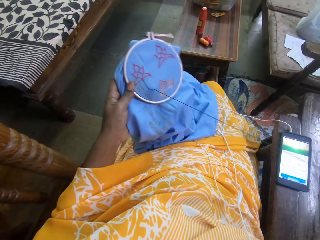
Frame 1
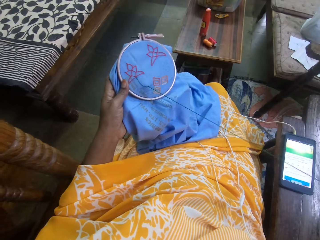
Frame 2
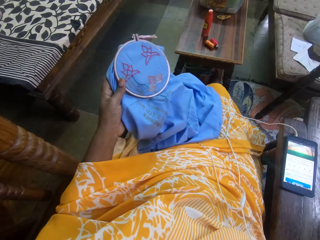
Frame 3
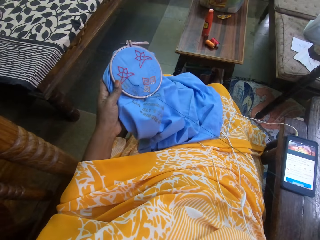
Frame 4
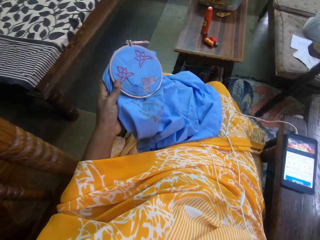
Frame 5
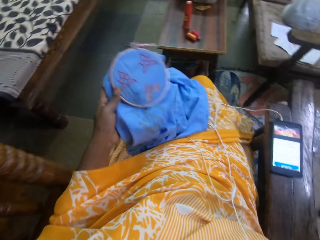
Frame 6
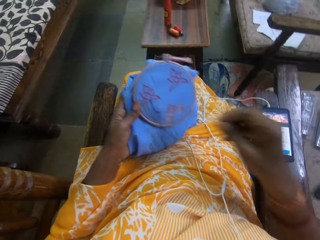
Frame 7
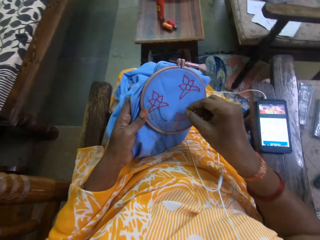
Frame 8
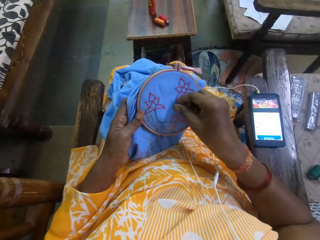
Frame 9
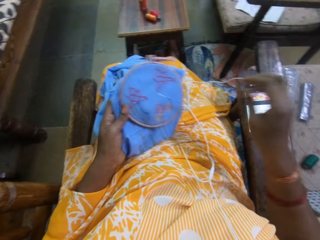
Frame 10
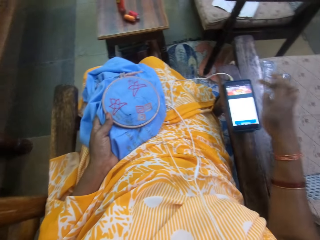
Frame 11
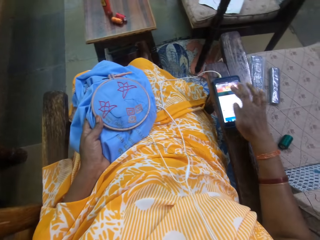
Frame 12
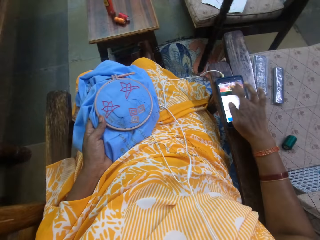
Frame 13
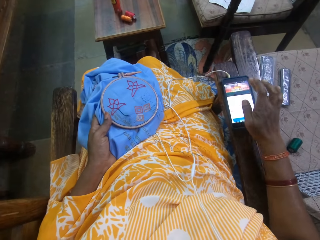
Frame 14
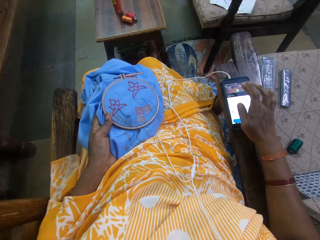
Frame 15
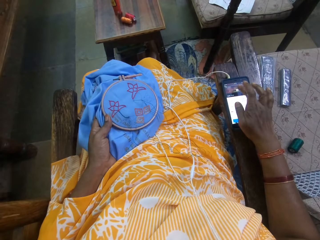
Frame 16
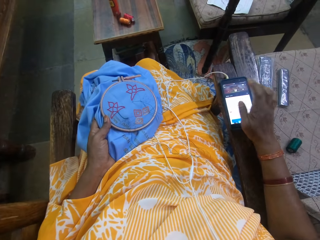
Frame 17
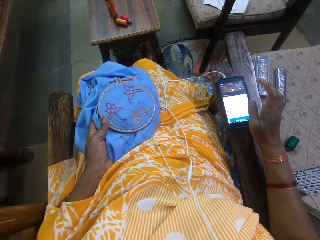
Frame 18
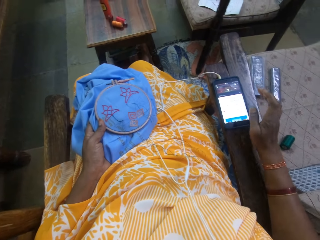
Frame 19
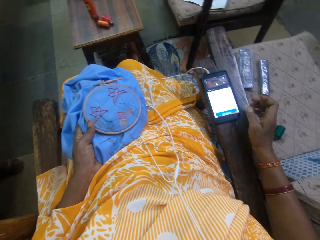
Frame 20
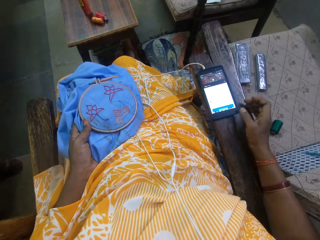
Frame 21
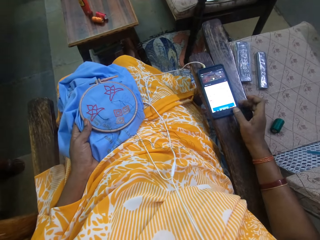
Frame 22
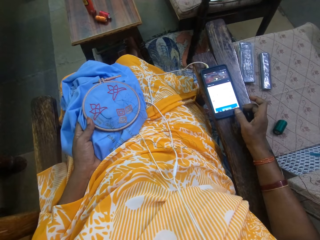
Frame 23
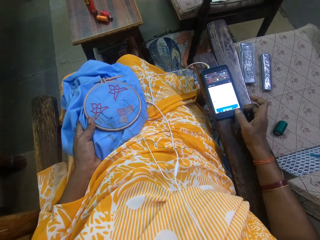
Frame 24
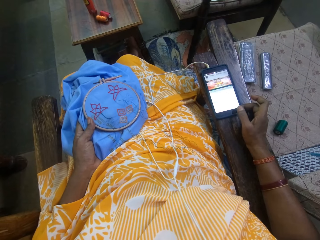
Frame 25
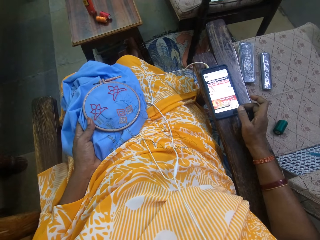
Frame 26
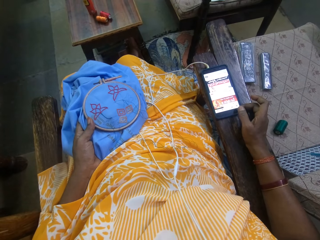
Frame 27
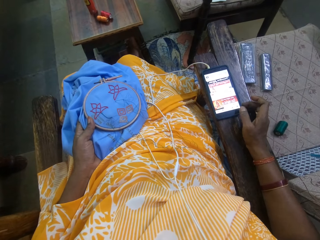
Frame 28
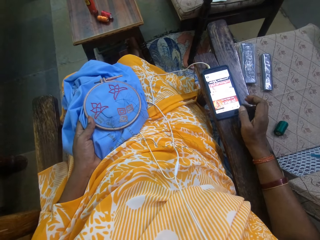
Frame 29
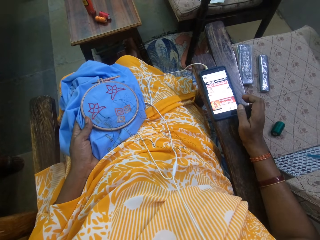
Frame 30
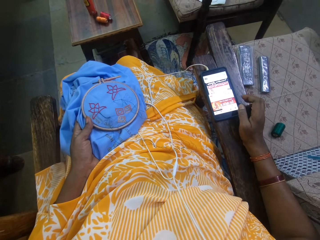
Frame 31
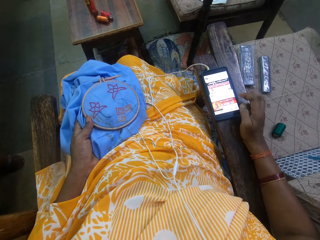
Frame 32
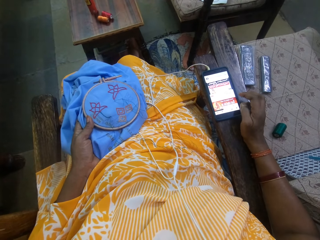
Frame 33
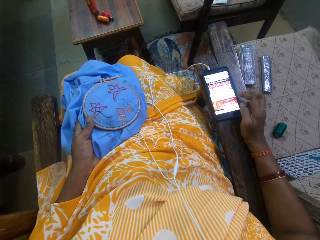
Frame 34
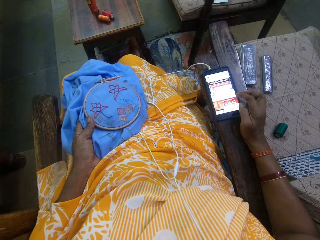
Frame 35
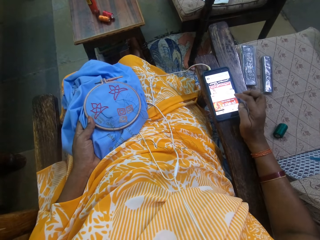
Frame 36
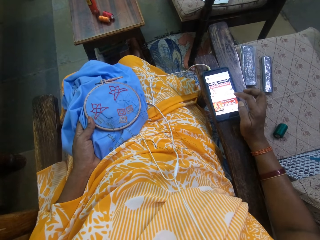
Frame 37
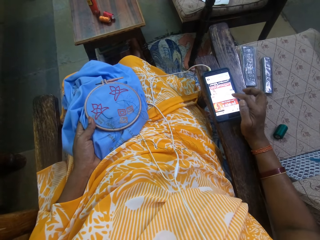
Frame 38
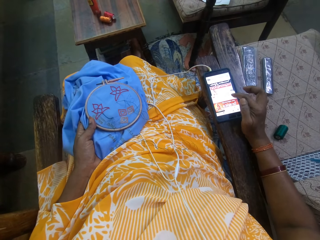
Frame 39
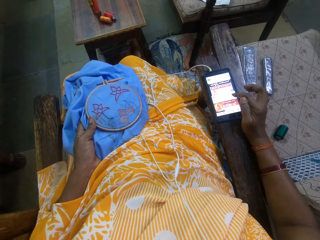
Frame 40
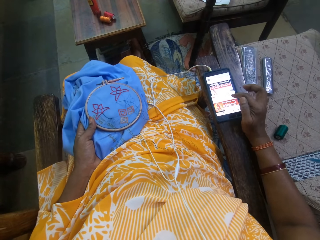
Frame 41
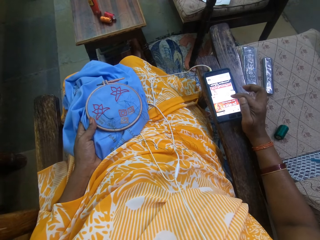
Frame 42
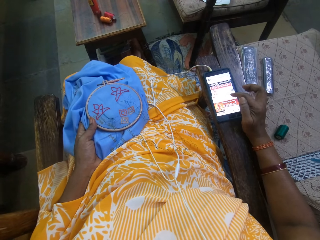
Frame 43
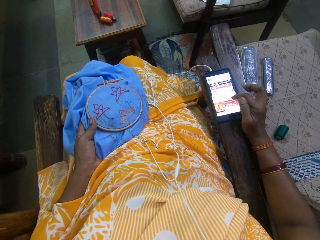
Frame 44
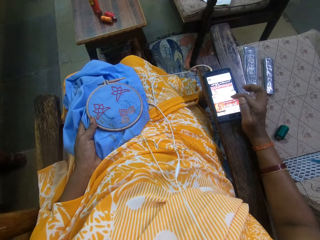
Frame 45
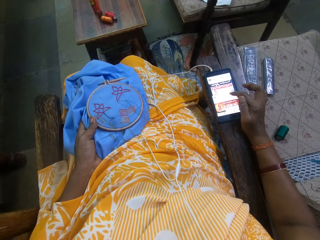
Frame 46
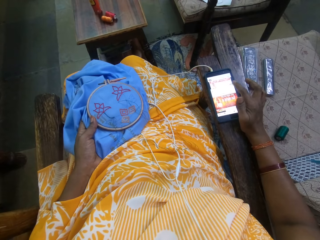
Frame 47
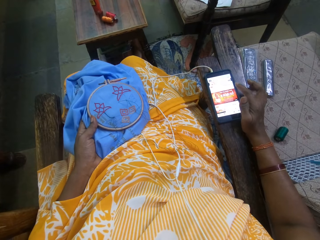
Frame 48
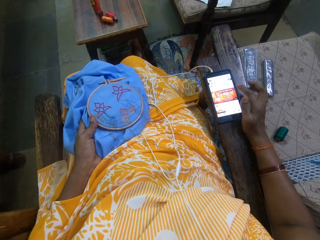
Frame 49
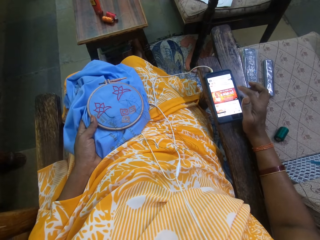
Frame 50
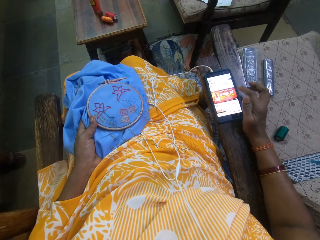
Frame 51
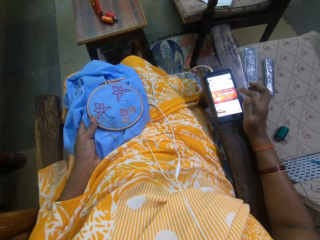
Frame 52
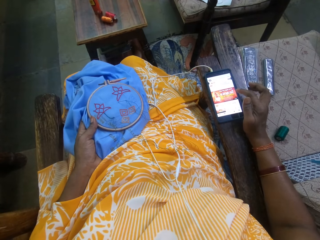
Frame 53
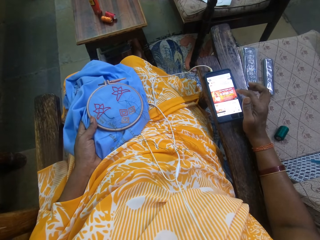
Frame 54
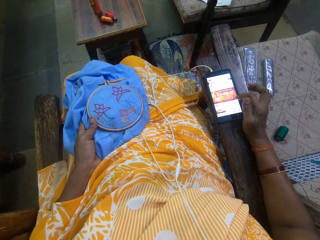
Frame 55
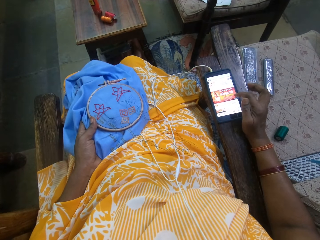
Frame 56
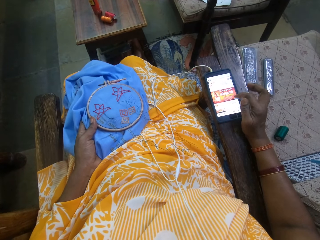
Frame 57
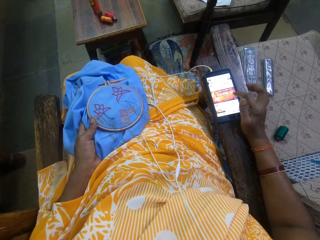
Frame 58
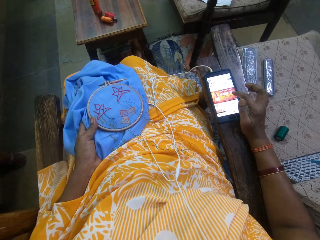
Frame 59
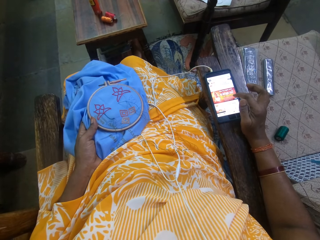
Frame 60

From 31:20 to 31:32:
The camera wearer puts the needle in the fabric and releases the needle. She operates the phone on the arm of the chair with her right hand.

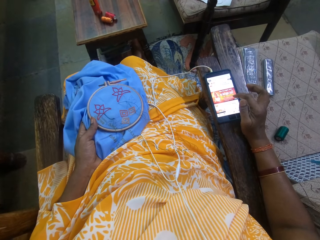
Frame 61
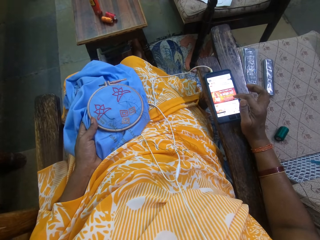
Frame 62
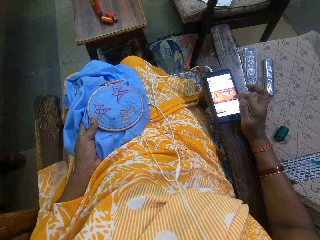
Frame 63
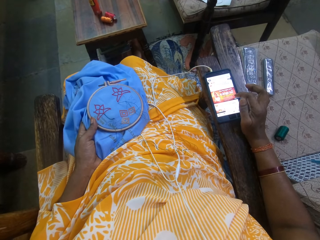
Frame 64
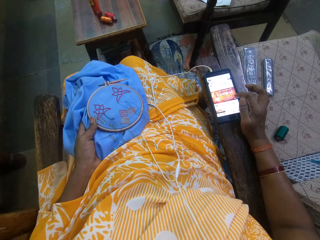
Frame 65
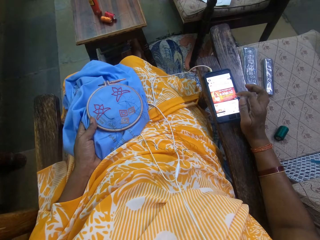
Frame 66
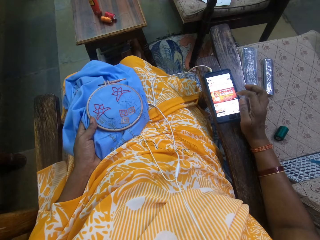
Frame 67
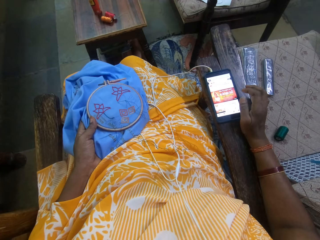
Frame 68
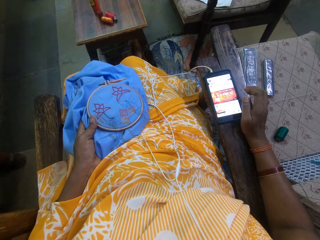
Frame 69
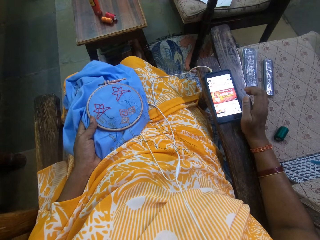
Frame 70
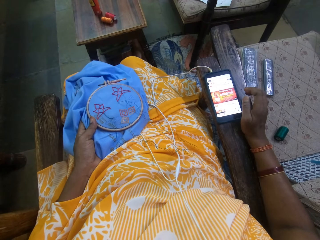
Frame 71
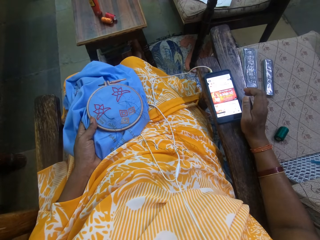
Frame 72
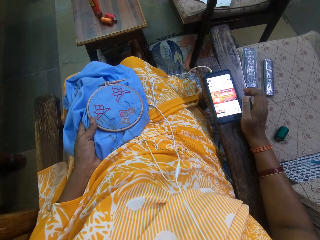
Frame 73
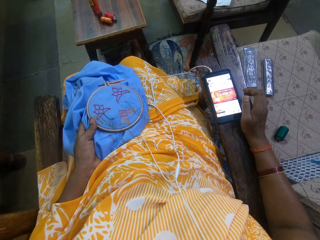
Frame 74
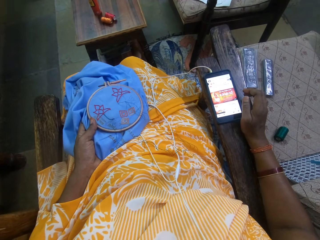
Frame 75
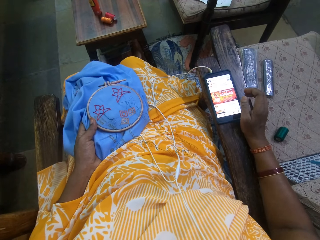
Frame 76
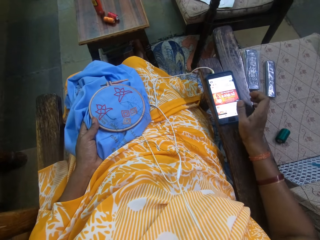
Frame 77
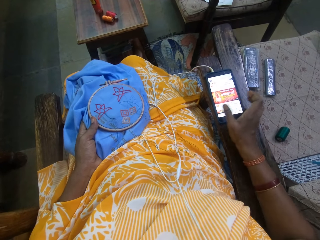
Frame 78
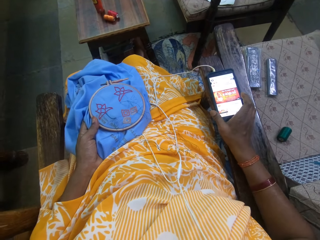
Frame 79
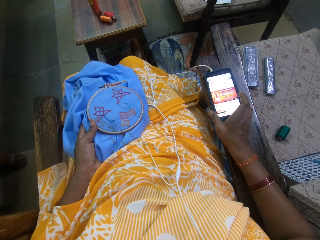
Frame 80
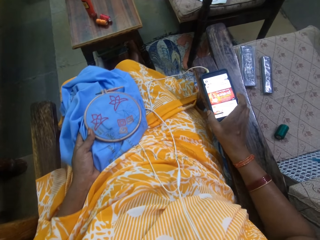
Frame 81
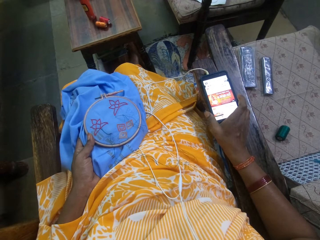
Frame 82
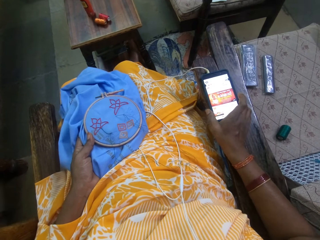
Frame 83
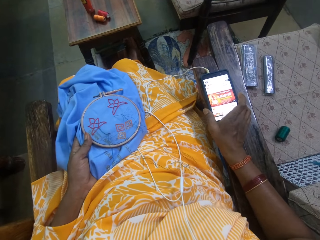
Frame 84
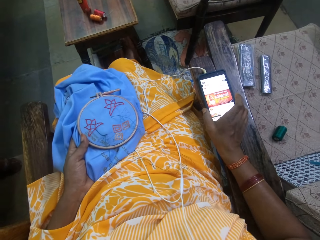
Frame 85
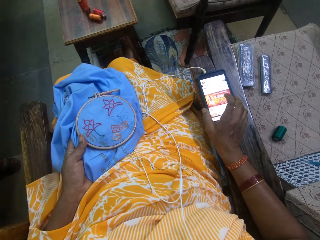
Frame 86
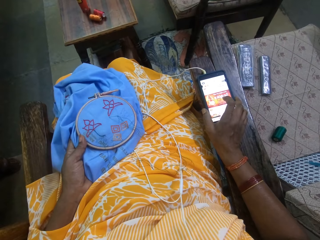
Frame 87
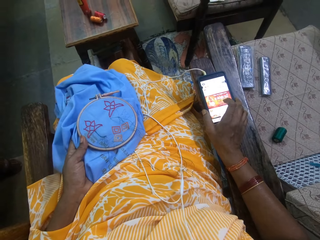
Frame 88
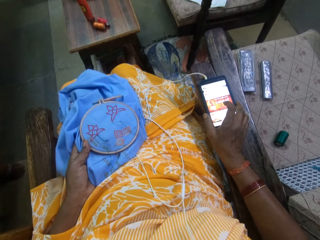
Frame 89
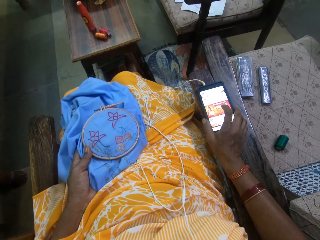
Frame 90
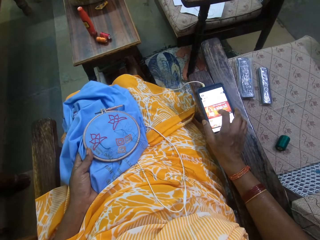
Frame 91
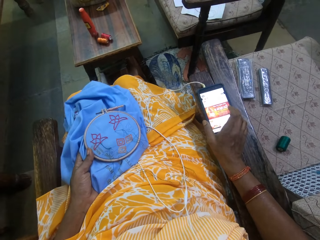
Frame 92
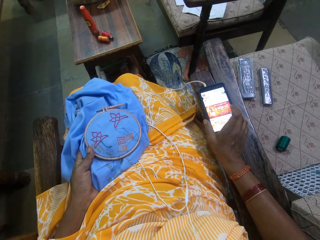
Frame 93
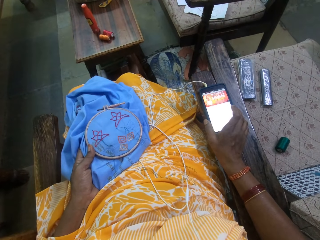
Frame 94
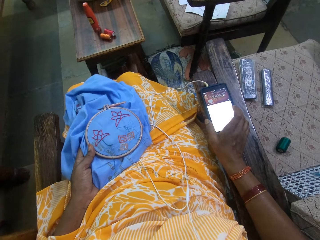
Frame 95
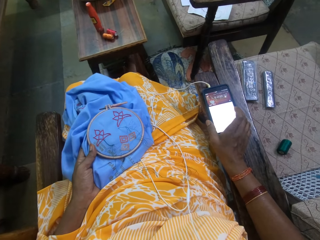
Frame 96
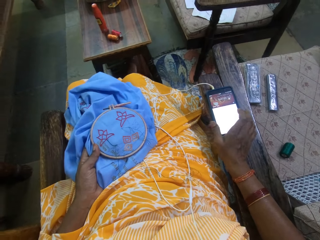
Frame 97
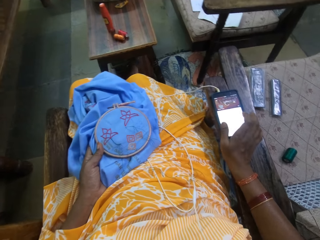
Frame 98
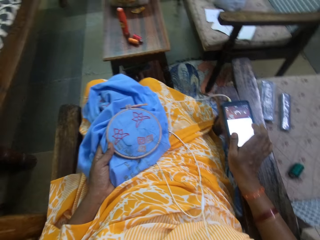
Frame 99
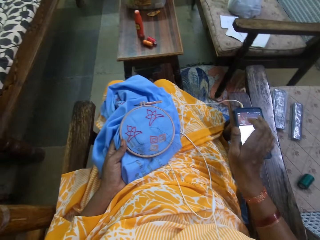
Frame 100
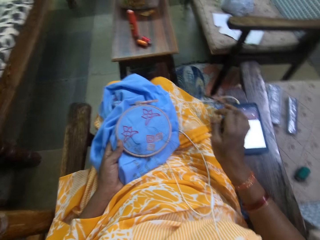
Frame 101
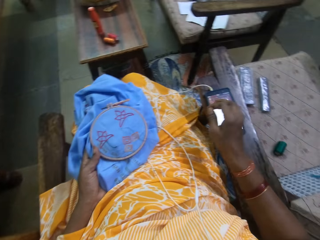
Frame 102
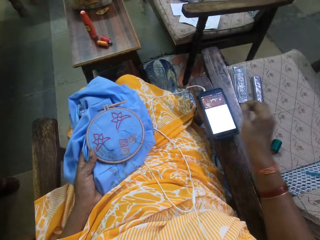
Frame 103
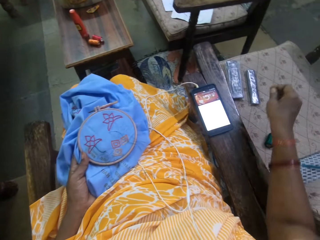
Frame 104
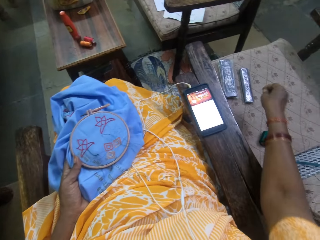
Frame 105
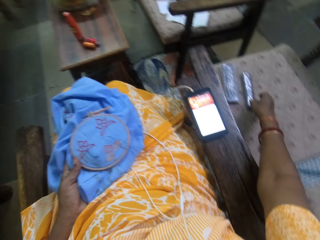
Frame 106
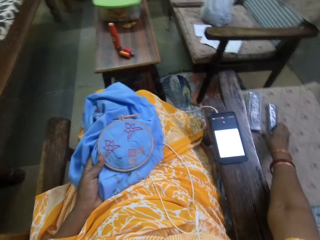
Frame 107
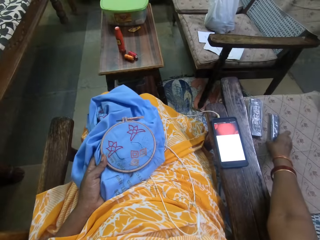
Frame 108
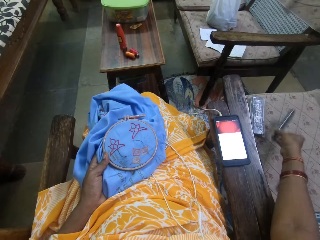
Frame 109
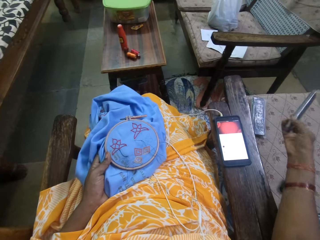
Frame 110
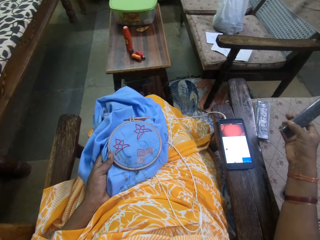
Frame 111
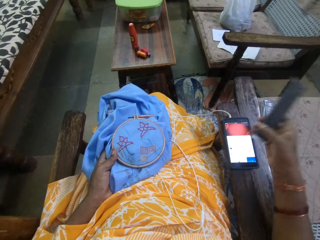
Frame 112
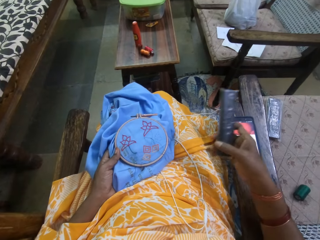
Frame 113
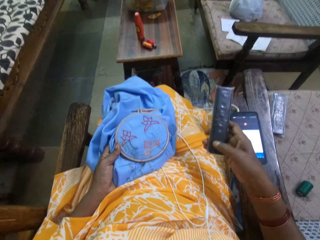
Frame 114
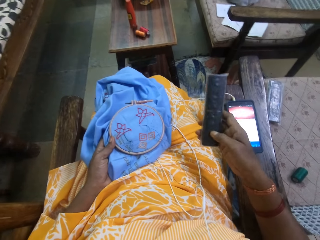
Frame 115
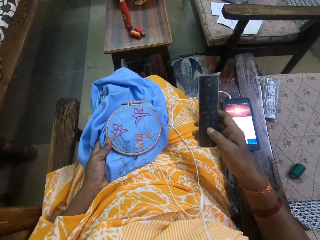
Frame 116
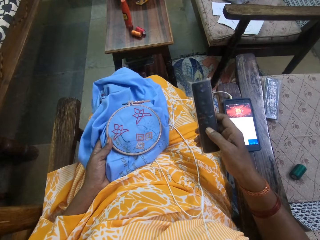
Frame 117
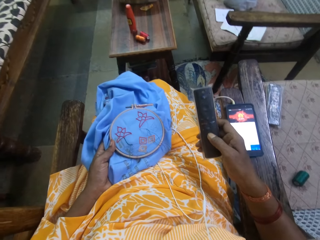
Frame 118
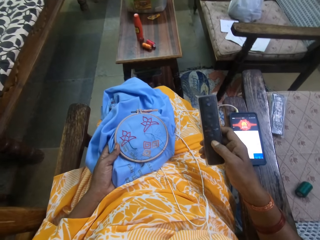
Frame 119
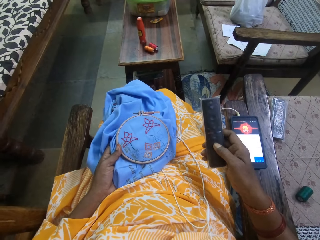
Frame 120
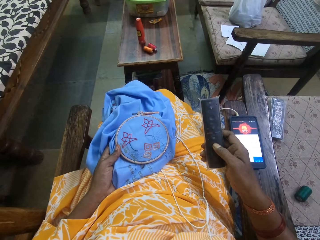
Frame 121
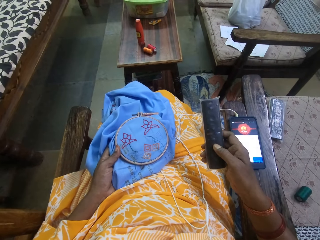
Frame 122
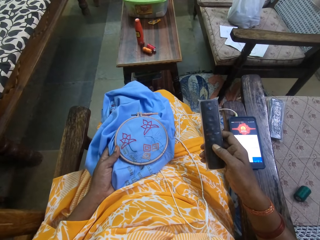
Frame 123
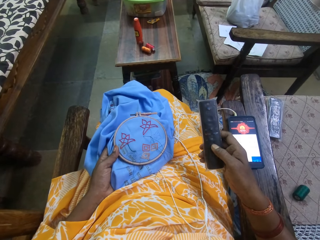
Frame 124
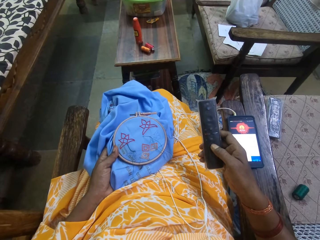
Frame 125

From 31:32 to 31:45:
The camera wearer holds the phone with her right hand. She operates the phone with her right hand. She picks up a television remote control from a chair with her right hand.
